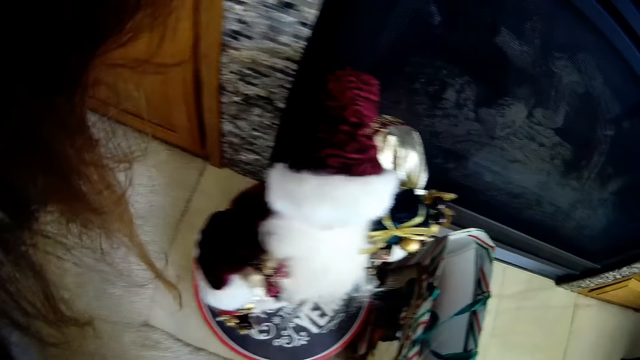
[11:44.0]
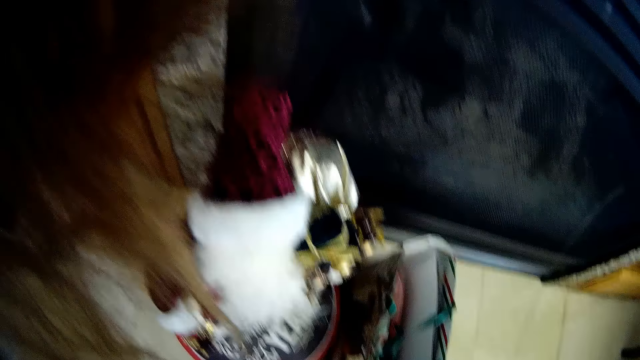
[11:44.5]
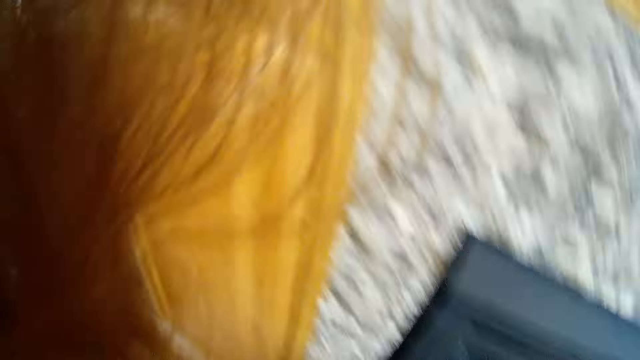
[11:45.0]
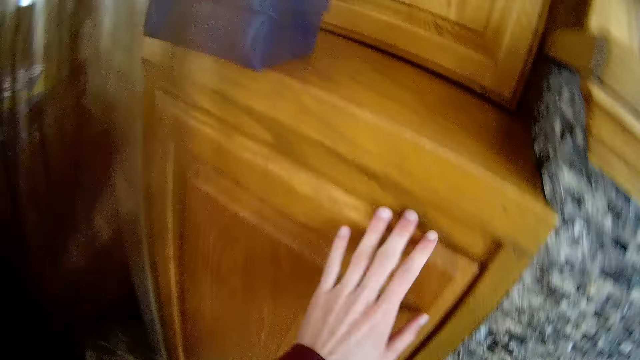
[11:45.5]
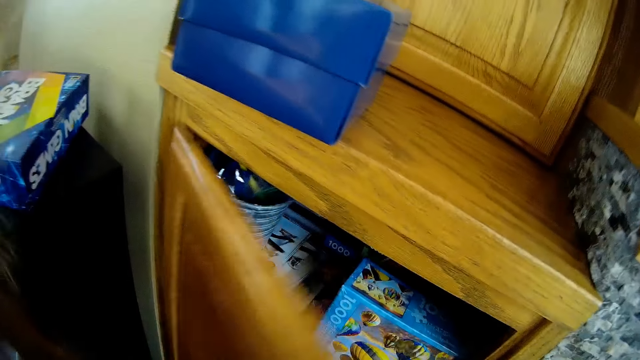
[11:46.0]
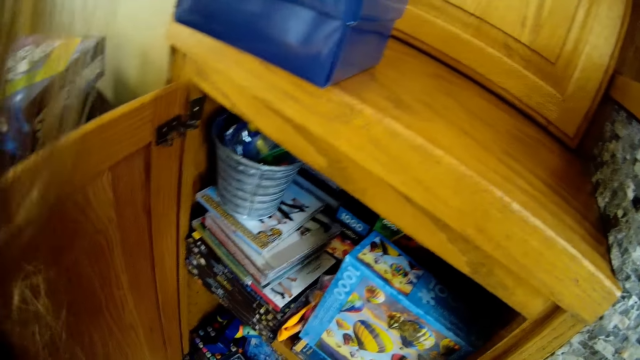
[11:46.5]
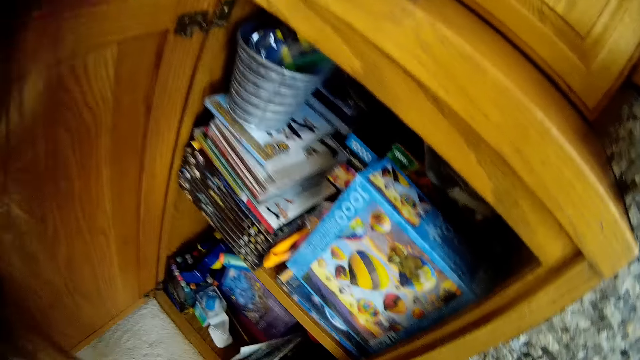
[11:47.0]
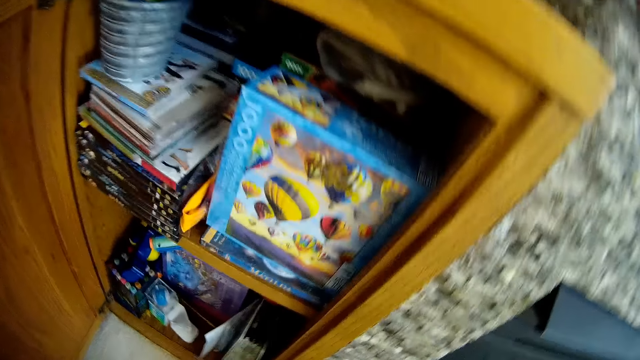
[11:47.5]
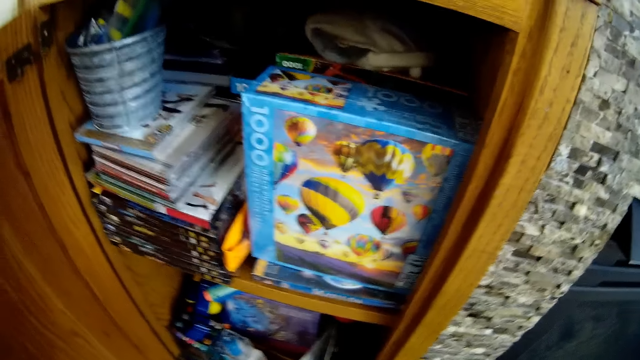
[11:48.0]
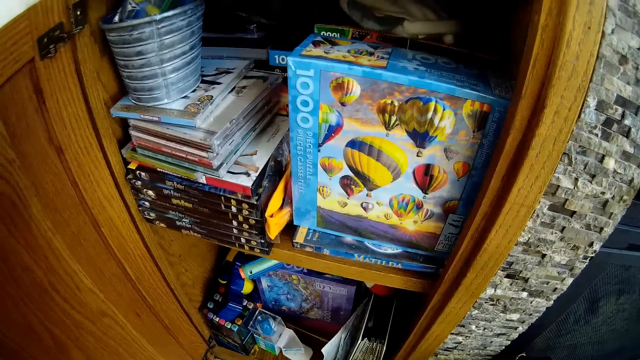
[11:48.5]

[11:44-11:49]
The camera wearer raises up. She opens a cupboard in the living room with her left hand. She stares inside the cupboard.

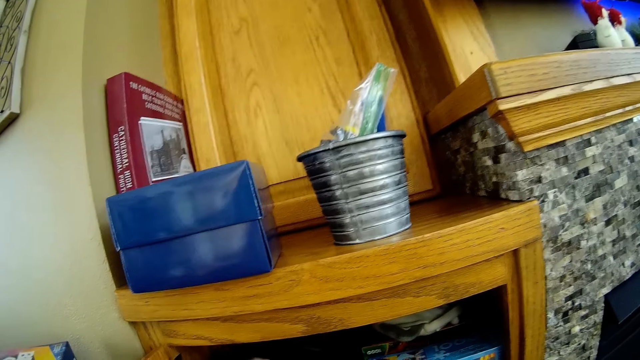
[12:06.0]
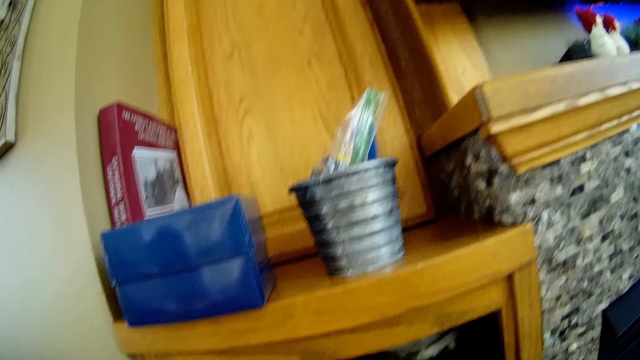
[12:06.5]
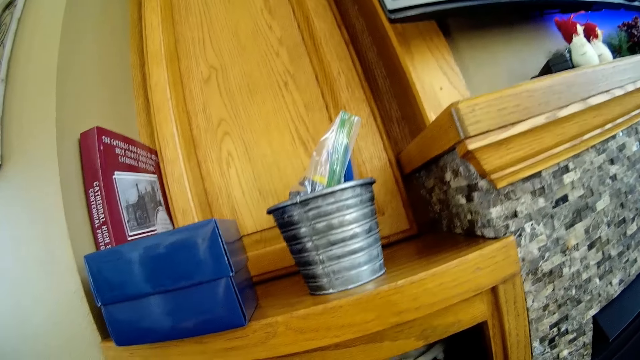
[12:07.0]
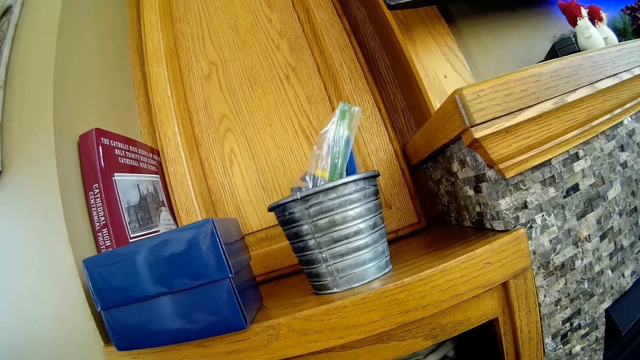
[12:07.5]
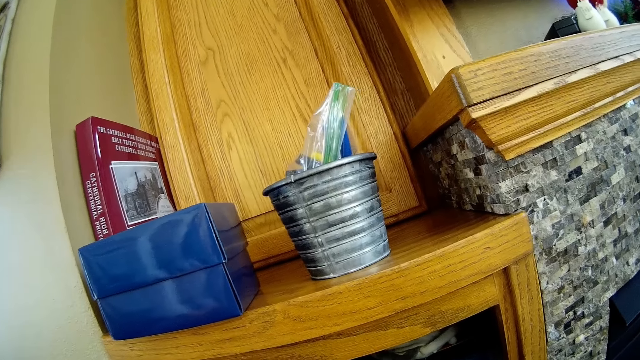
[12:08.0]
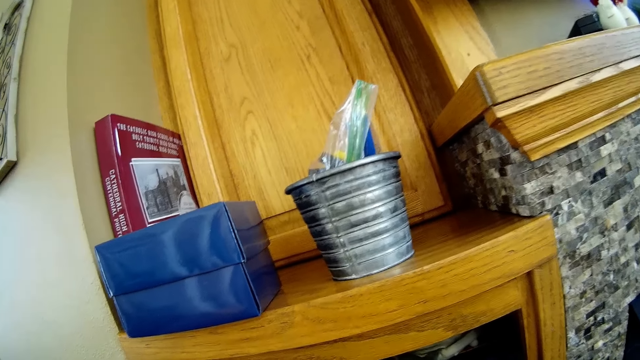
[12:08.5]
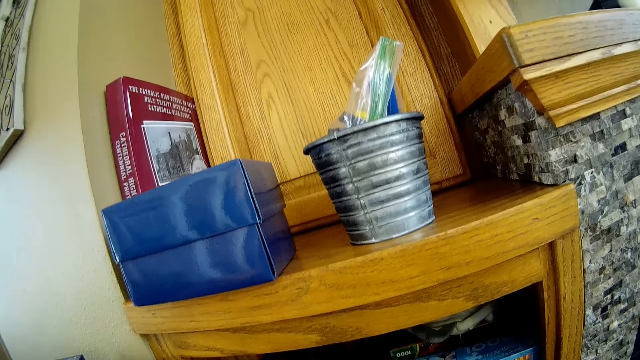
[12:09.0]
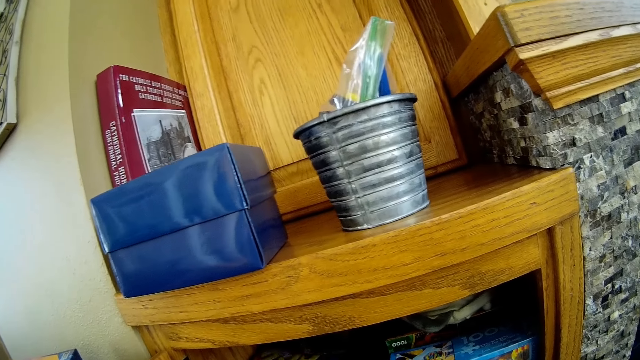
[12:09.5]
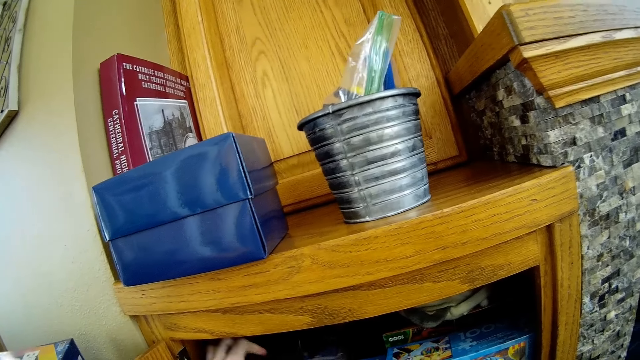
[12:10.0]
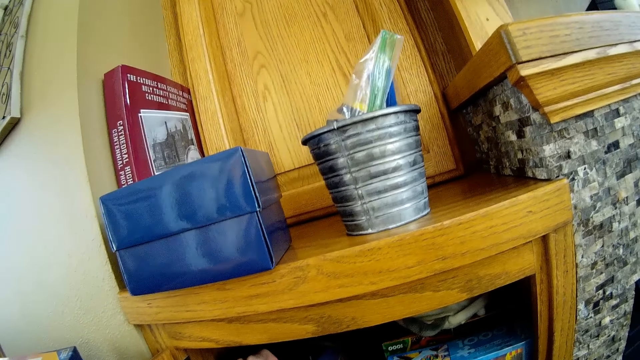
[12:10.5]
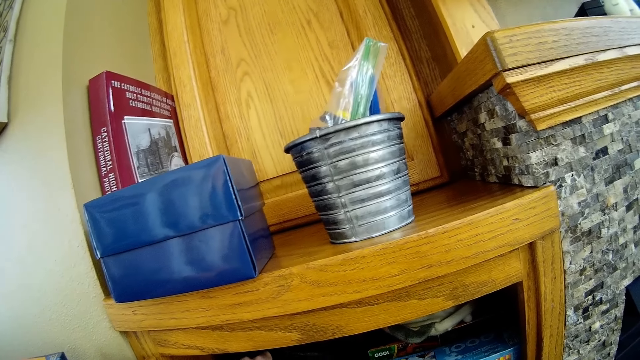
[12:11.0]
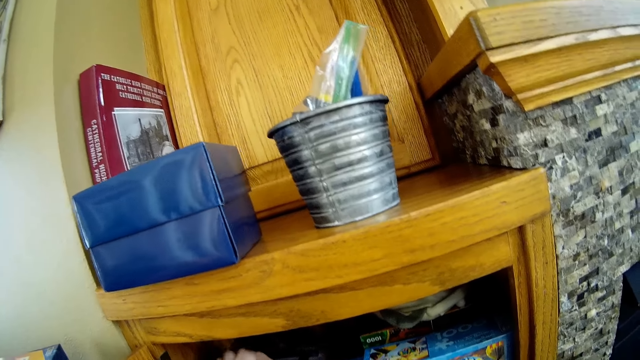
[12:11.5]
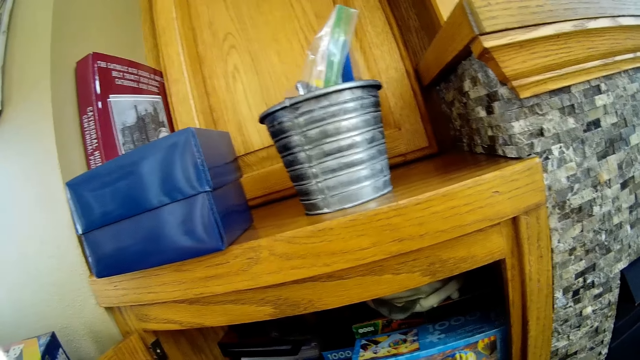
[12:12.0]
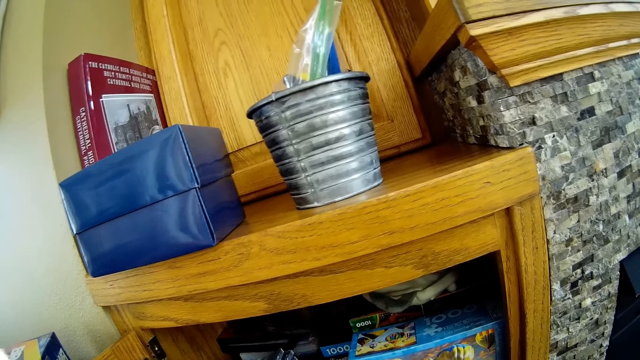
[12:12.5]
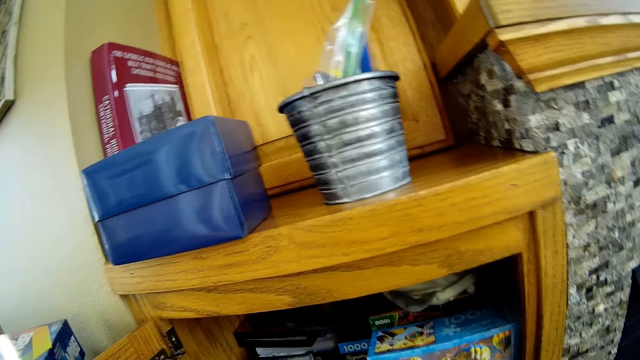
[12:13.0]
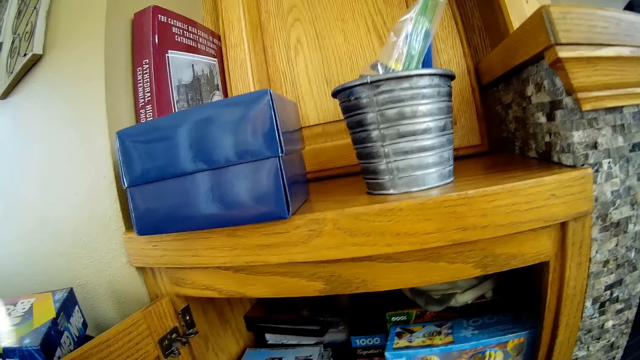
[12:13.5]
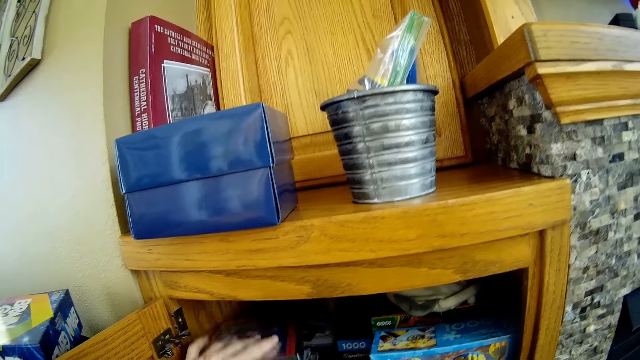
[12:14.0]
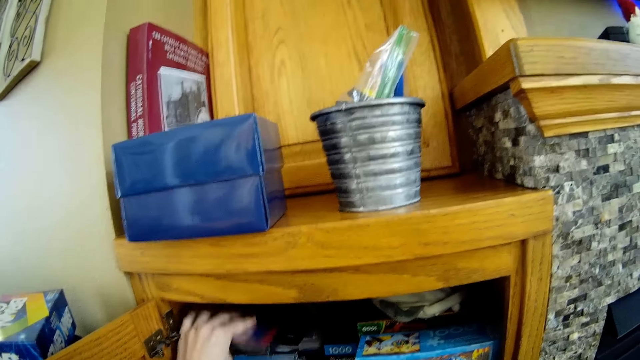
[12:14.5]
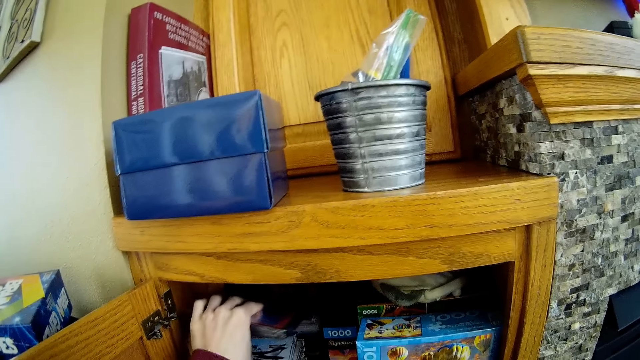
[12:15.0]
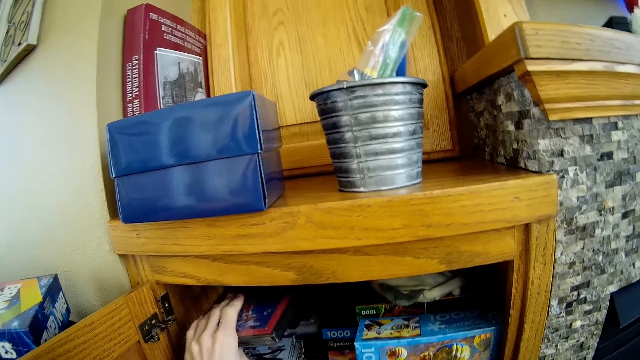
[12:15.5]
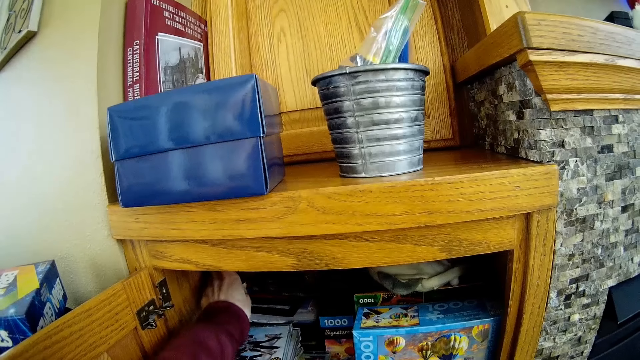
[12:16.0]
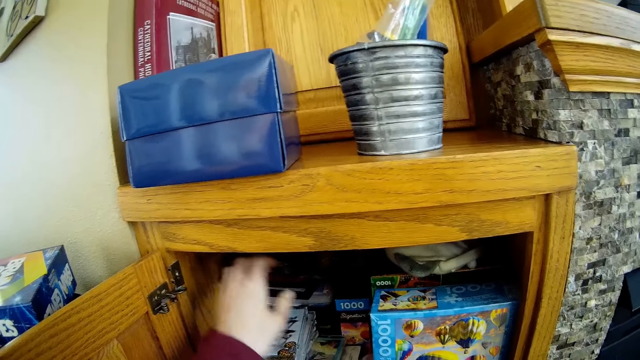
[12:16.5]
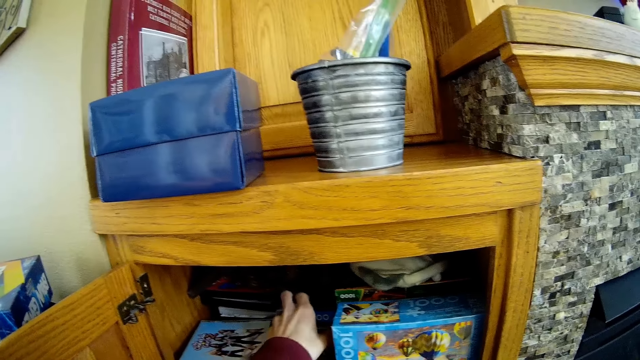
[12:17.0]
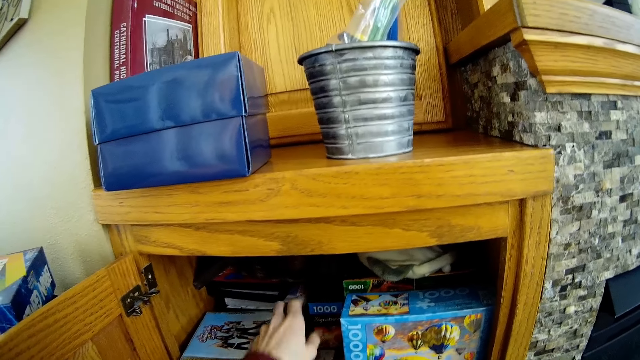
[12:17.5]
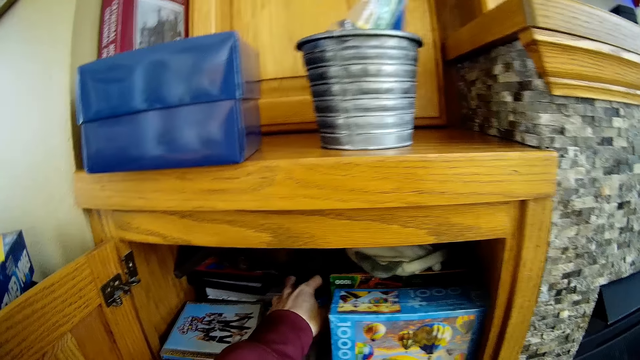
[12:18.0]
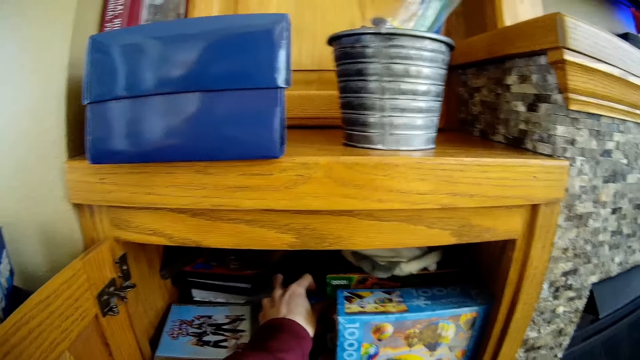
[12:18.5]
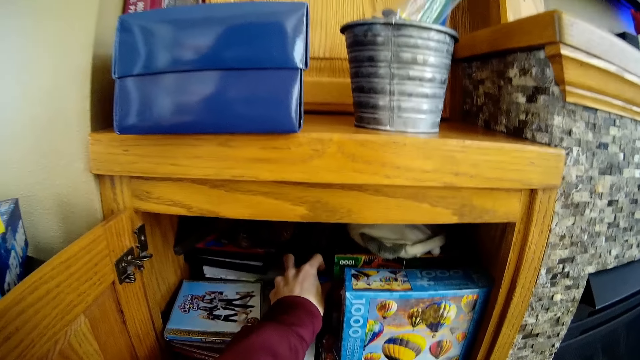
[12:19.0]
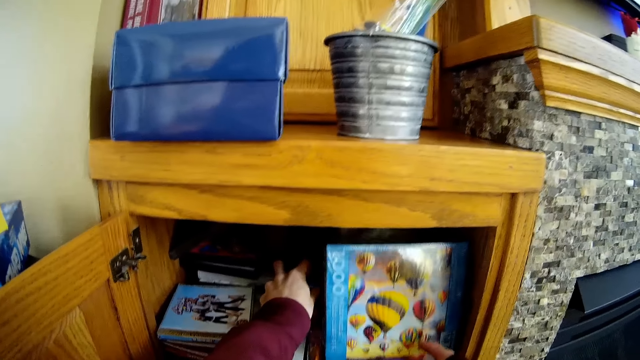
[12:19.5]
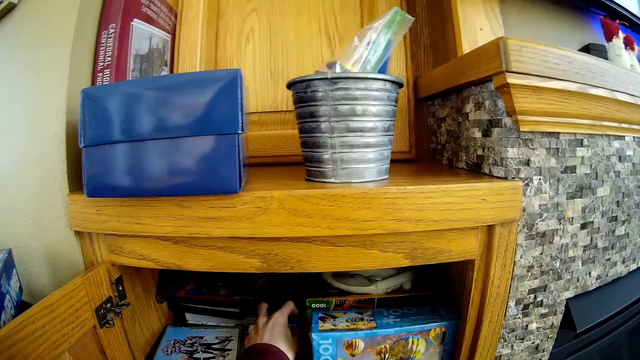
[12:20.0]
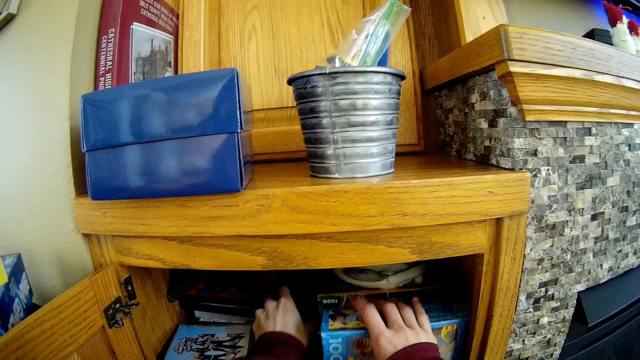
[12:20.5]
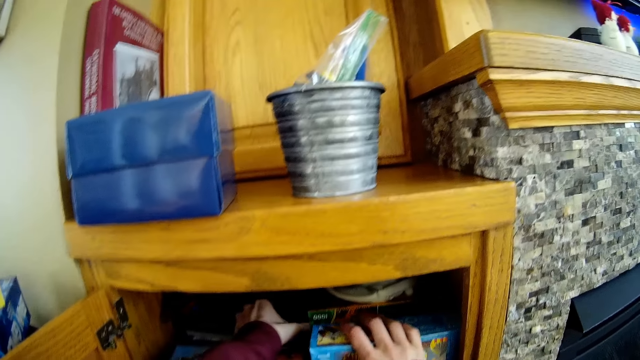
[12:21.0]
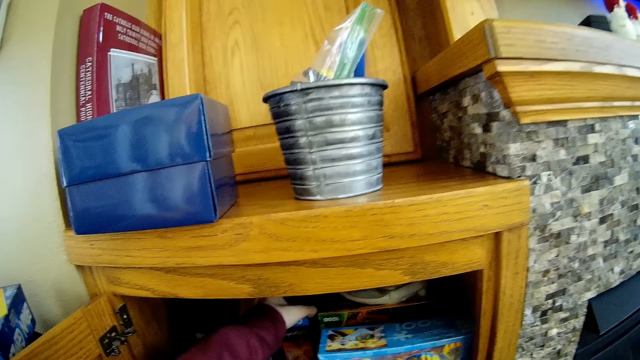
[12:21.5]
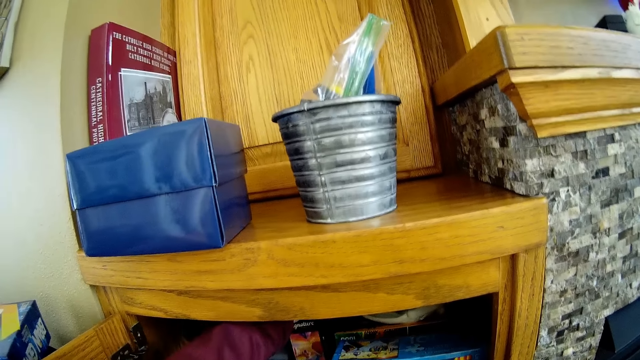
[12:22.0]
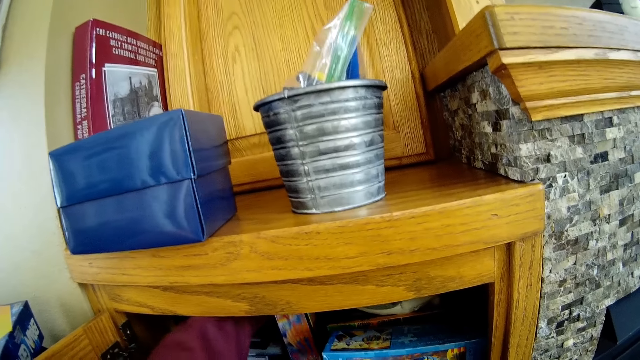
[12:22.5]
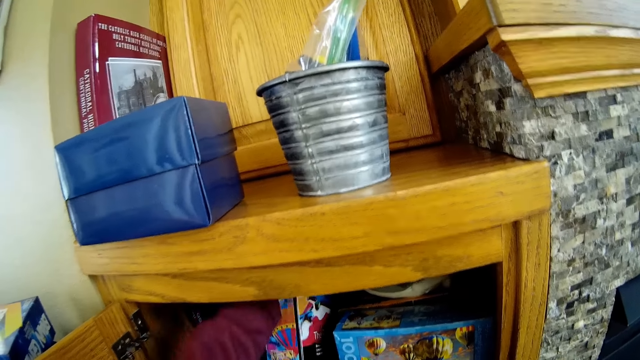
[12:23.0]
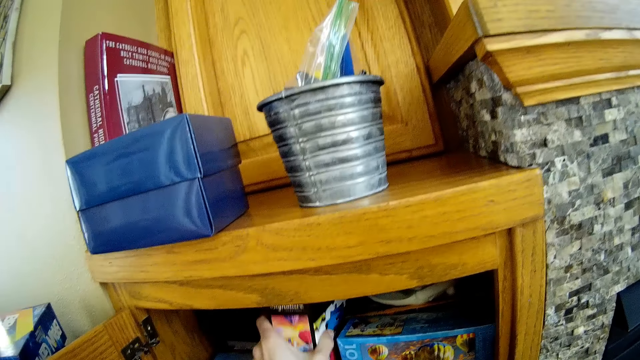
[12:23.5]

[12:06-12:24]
The camera wearer stares inside the cupboard. She puts the book inside the cupboard, and moves the books inside the cupboard. She places the black book in the cupboard with her left hand. She pulls out a black box of toys from the cupboard with her left hand. She tilts a blue box of toys in the cupboard with her right hand. She places her right hand on the blue box of toys in the cupboard.
